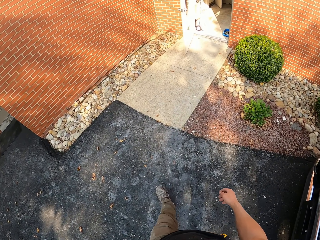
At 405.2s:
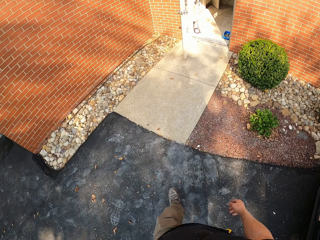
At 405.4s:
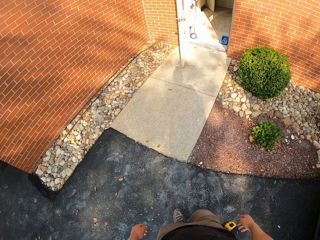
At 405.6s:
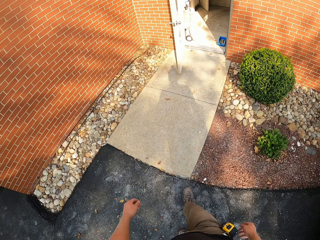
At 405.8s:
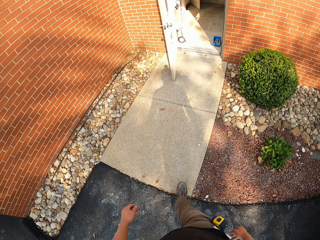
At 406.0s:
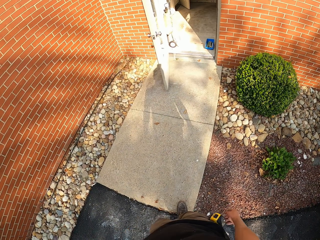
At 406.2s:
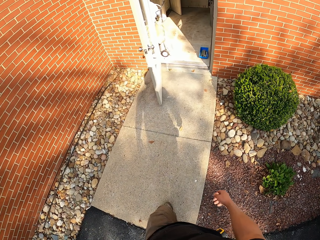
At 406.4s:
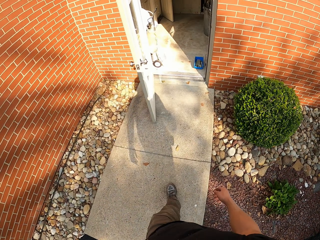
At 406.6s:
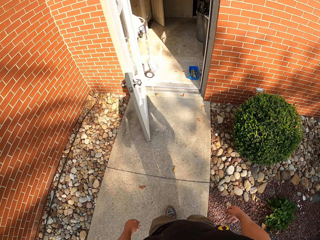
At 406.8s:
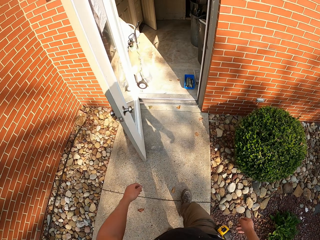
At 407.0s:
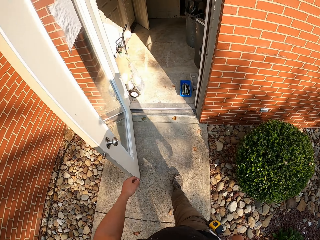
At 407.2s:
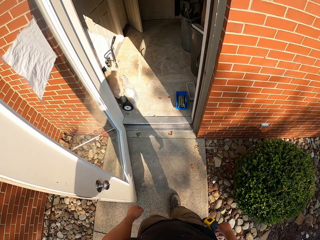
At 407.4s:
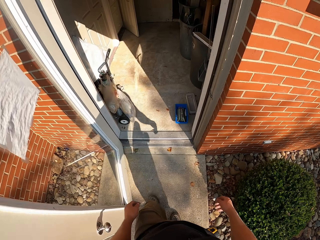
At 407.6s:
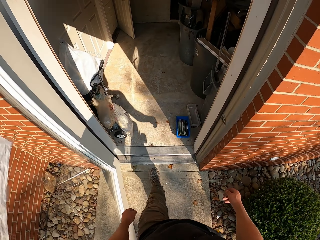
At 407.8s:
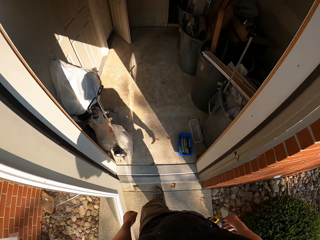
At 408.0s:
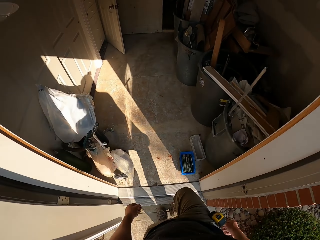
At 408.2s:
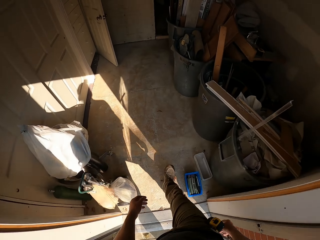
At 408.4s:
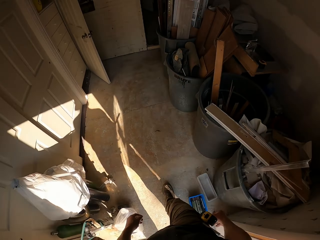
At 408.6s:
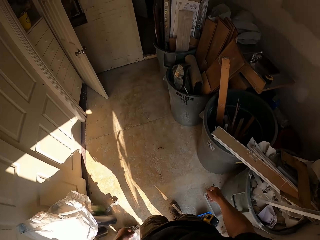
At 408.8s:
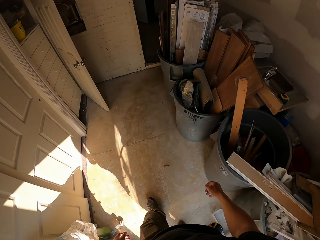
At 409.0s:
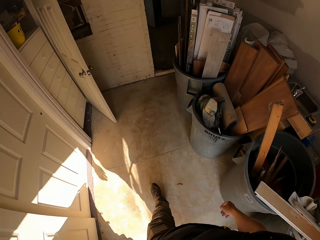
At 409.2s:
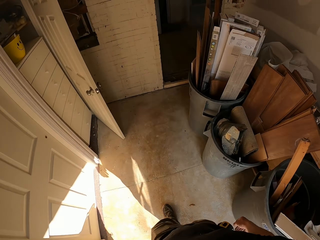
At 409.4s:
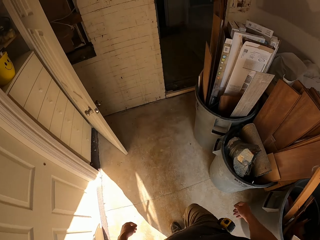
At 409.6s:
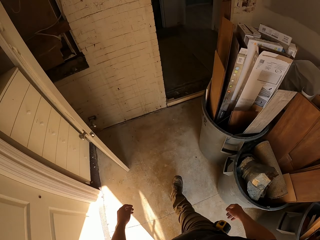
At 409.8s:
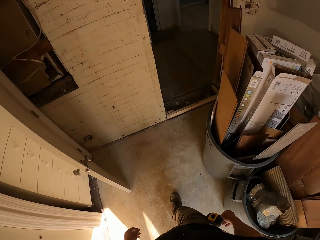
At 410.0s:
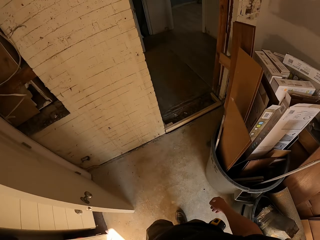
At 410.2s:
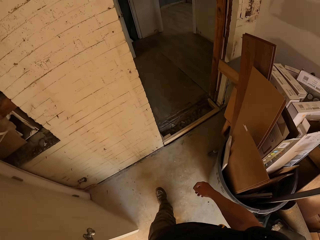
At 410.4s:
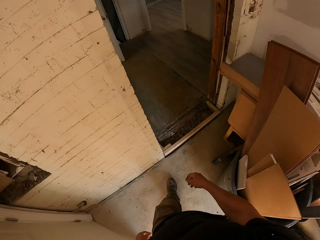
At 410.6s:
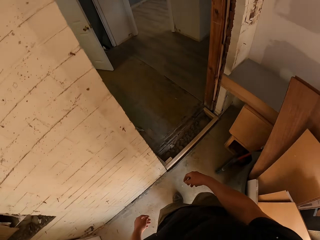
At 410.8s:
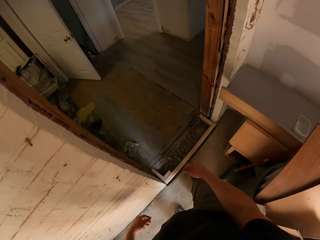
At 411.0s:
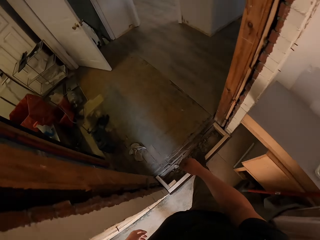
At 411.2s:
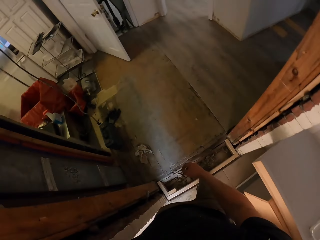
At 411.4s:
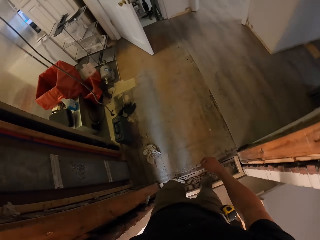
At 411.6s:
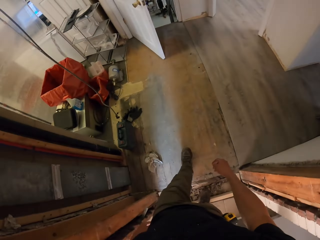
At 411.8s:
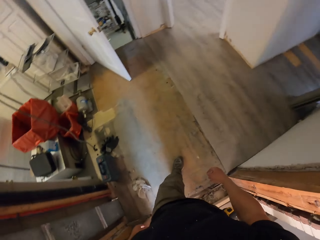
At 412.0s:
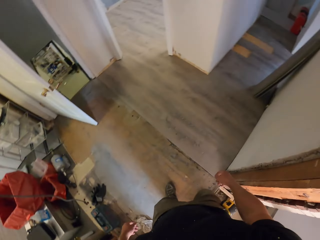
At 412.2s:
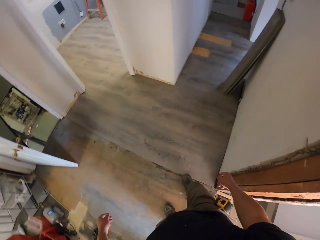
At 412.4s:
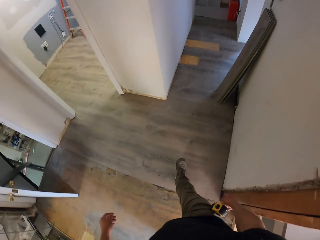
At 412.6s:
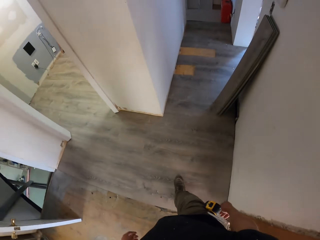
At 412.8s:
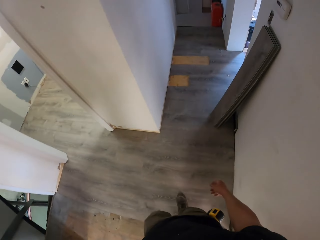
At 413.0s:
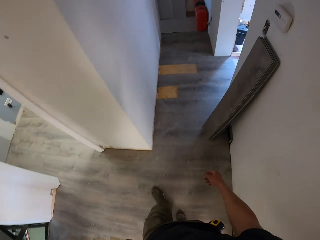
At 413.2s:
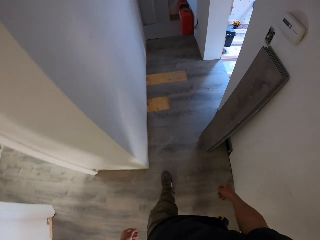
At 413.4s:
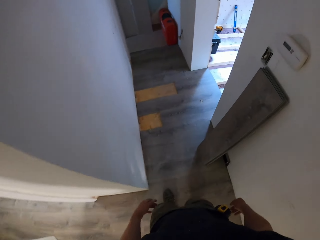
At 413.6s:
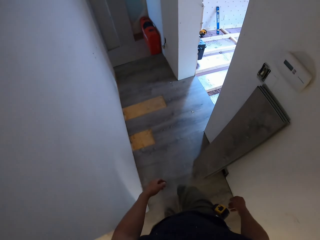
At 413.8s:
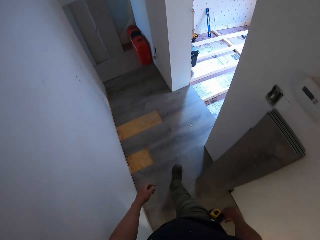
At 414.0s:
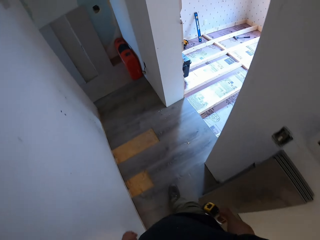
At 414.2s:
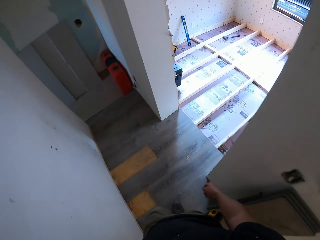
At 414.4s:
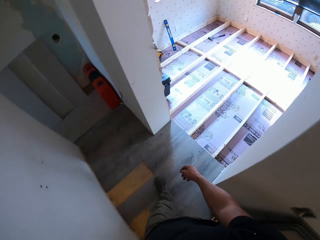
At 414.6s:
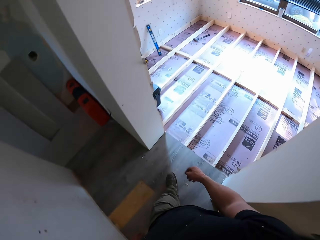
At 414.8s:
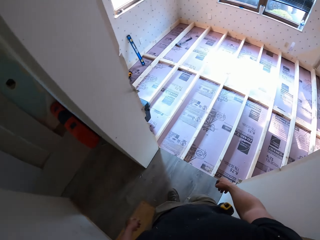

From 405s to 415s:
The camera wearer enters the room.

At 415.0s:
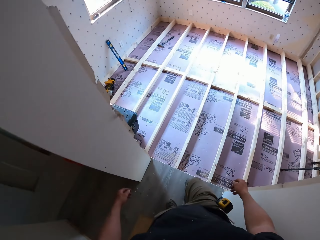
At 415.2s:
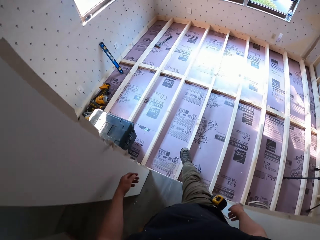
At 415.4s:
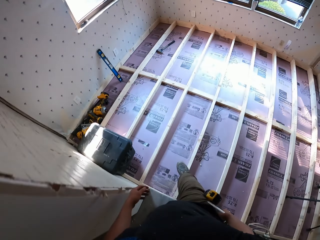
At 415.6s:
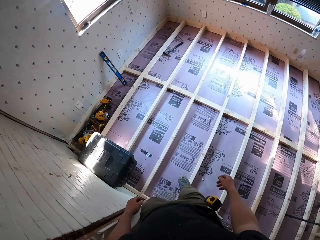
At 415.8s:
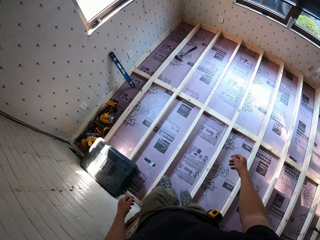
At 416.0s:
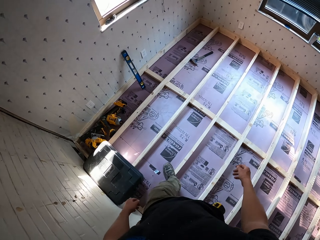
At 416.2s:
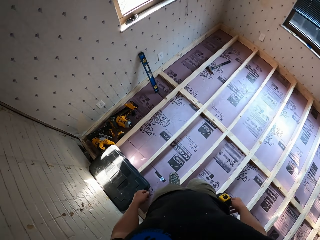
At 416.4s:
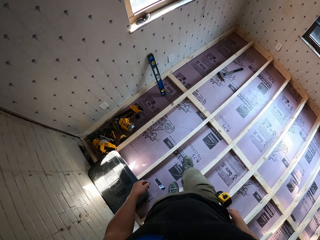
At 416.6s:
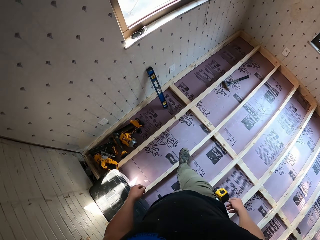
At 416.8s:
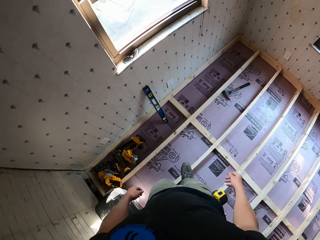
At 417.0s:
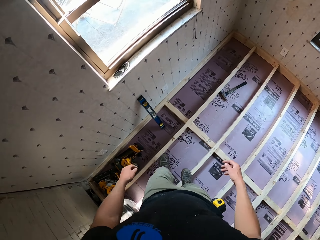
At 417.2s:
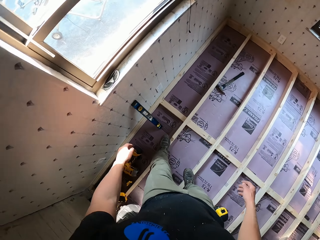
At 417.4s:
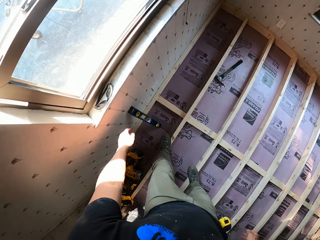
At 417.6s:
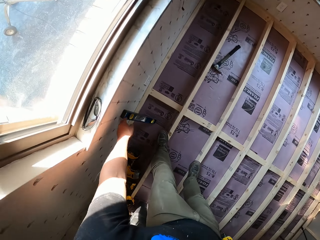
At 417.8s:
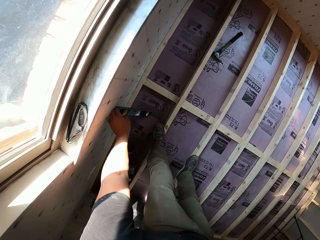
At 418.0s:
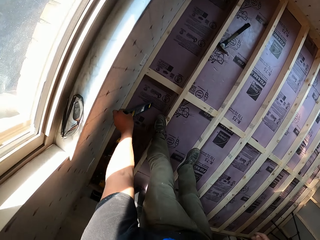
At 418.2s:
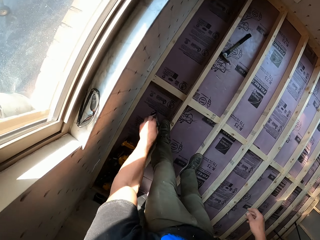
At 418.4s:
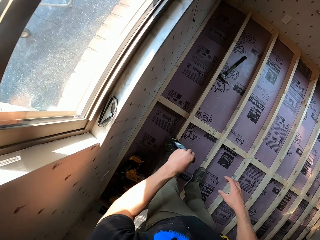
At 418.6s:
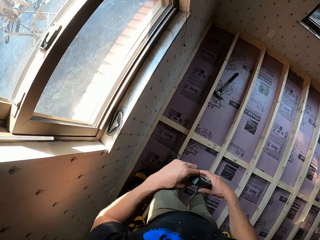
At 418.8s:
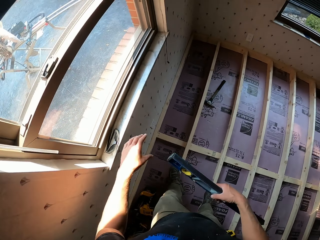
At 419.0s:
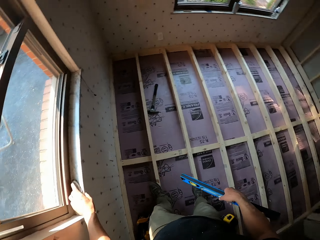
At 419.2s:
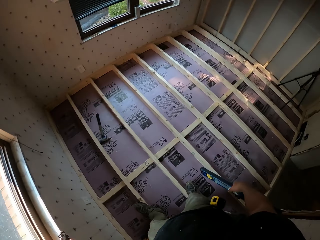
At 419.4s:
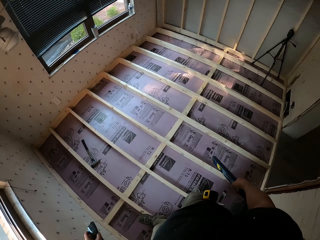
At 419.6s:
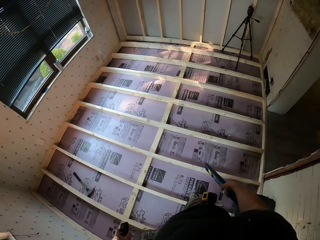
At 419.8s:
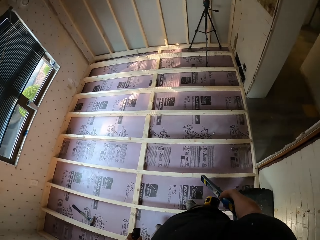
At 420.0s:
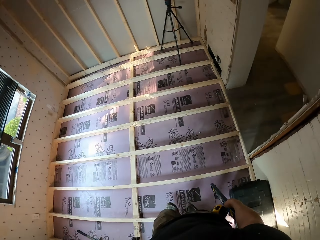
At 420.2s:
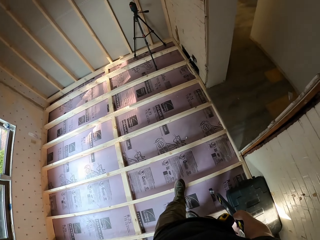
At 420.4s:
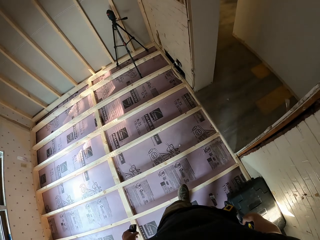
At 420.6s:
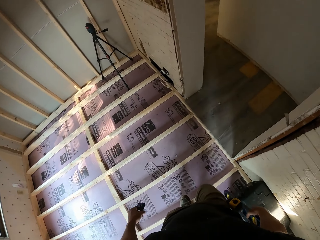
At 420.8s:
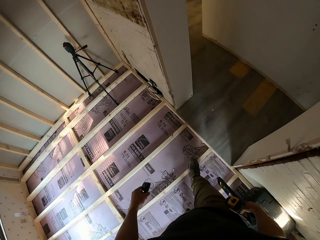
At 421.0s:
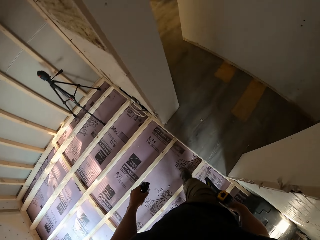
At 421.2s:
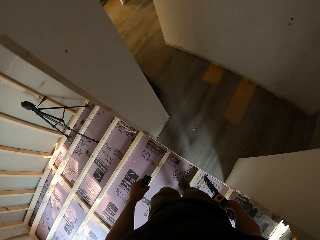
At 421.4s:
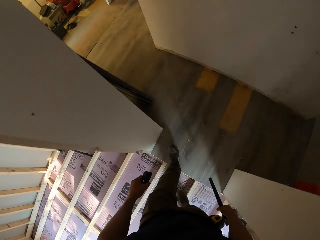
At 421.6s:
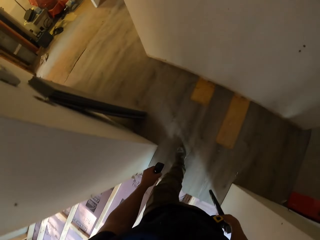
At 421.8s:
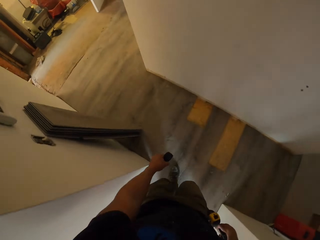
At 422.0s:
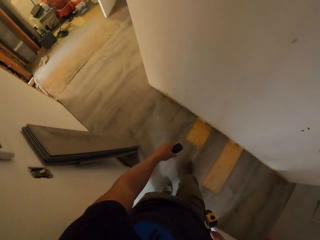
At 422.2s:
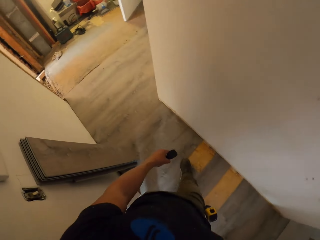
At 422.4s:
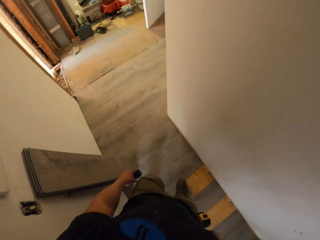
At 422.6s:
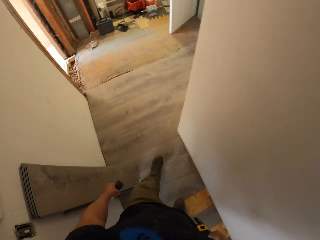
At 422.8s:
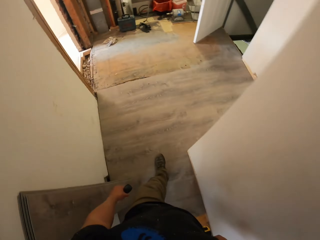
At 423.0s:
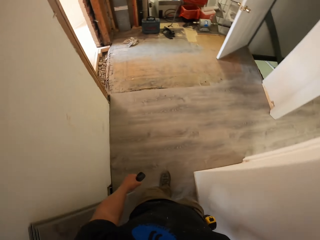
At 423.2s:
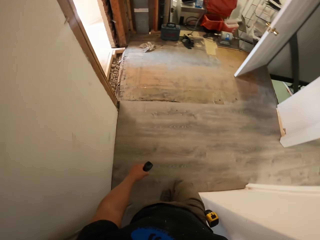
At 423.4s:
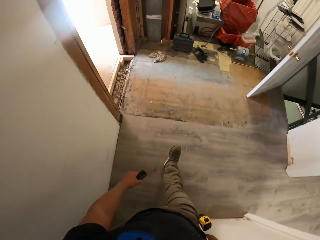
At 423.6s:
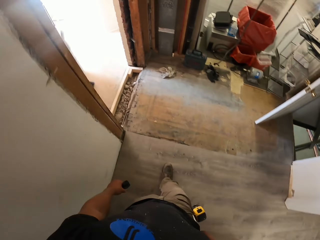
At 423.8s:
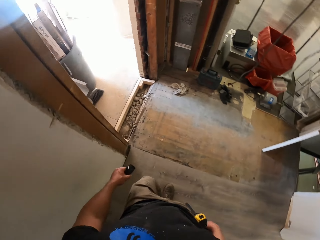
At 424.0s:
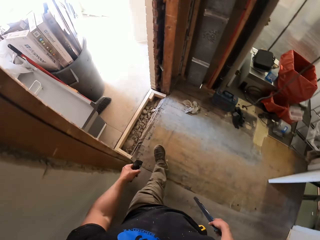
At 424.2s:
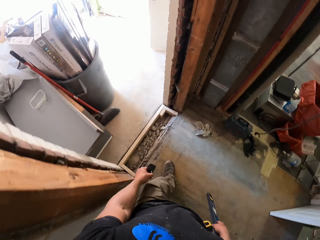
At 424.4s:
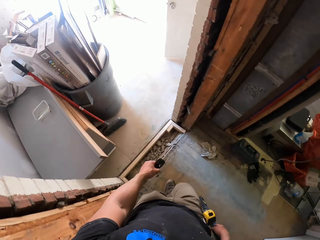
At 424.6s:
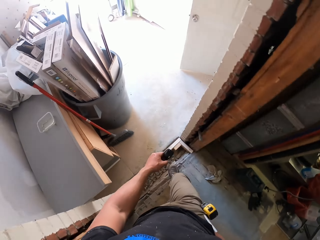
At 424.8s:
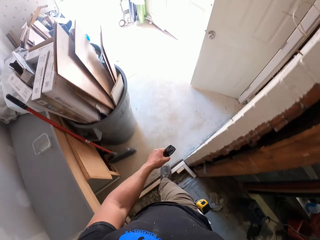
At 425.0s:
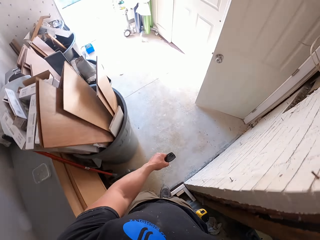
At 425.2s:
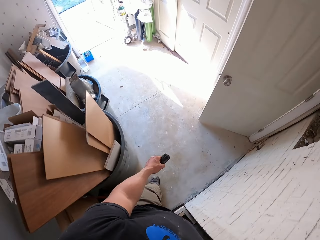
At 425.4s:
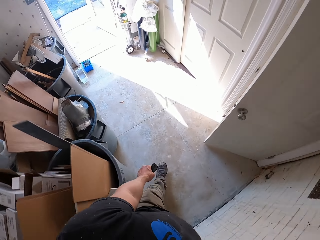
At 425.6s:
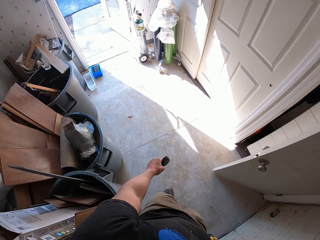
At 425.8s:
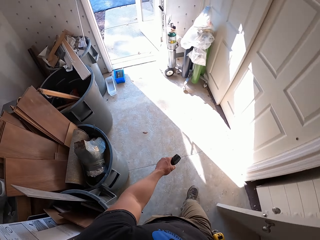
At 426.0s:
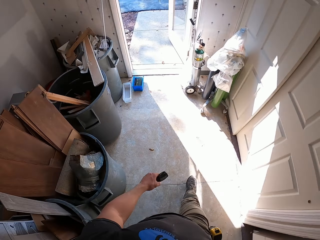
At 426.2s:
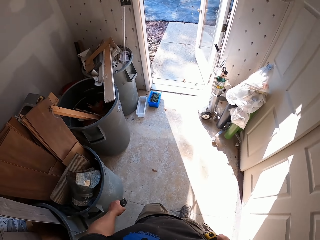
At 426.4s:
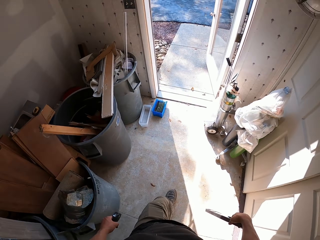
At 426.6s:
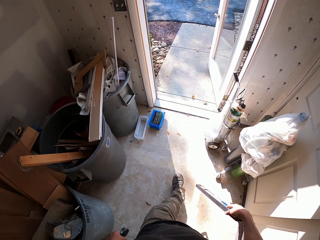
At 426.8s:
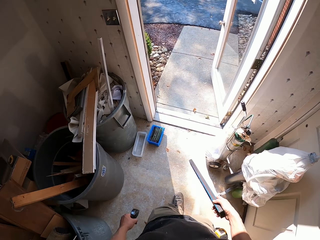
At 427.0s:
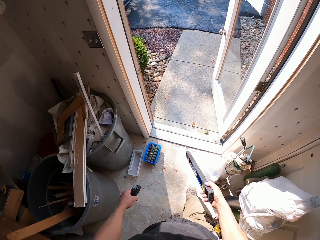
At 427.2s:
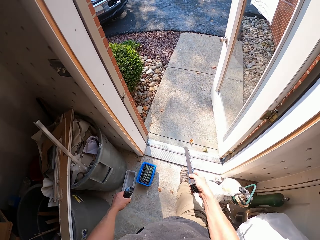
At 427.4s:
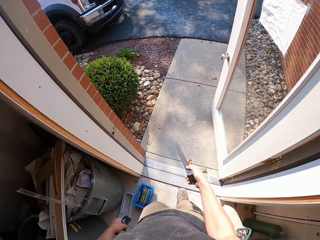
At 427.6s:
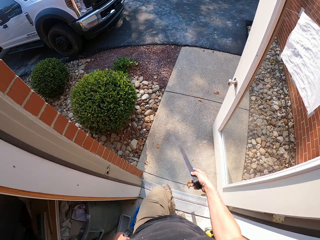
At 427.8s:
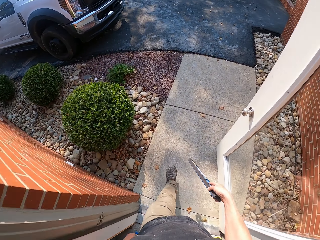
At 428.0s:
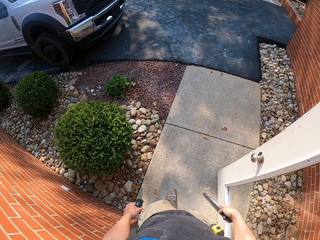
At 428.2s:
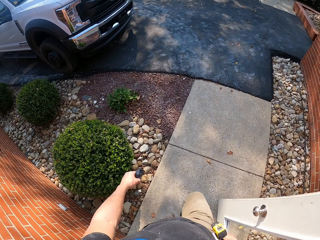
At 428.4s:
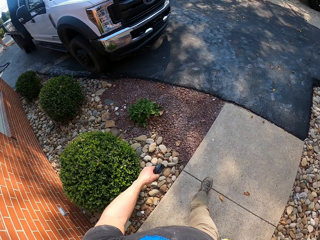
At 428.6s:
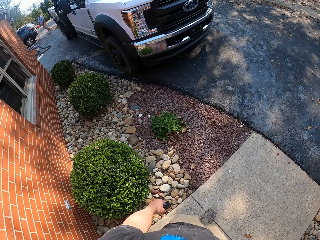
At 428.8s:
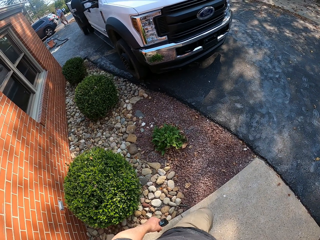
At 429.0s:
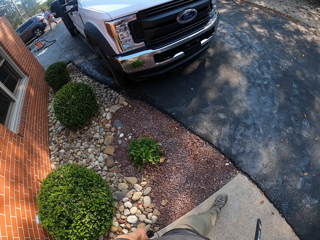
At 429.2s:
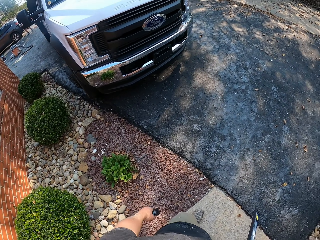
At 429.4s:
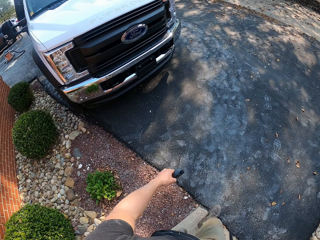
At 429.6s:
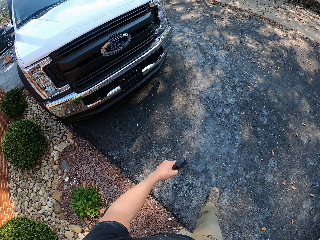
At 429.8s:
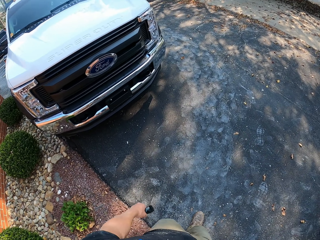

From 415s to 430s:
The camera wearer picks the spirit level. They walk back.
